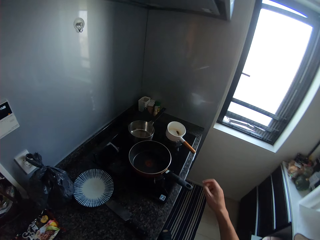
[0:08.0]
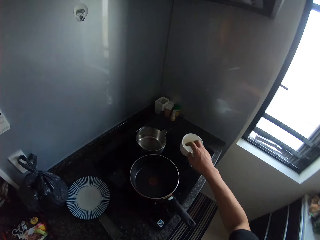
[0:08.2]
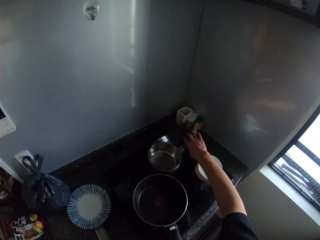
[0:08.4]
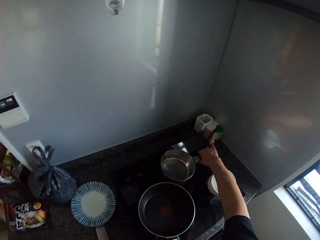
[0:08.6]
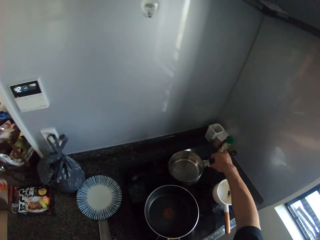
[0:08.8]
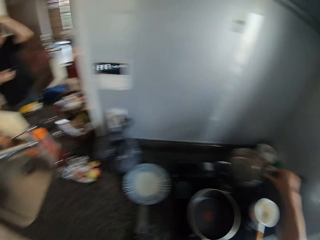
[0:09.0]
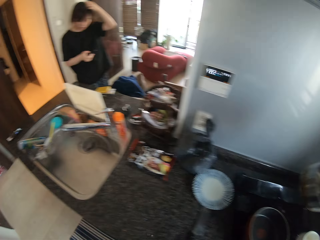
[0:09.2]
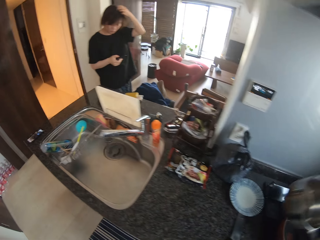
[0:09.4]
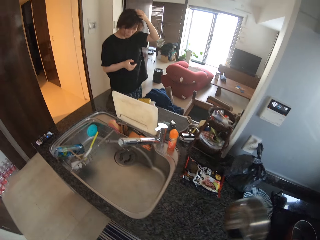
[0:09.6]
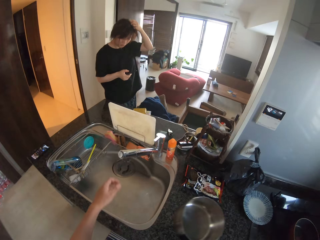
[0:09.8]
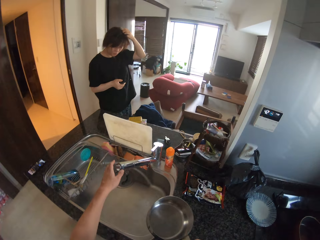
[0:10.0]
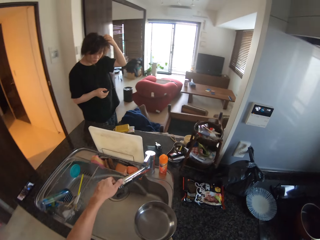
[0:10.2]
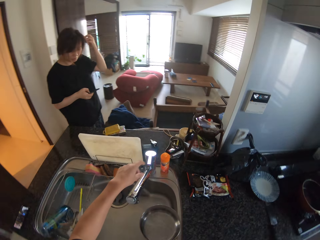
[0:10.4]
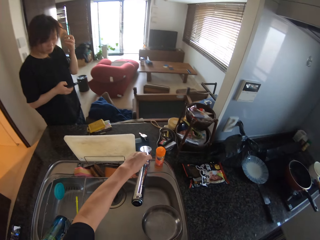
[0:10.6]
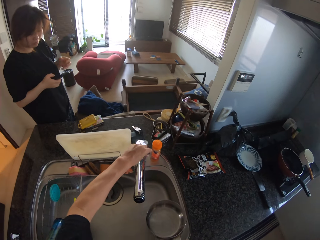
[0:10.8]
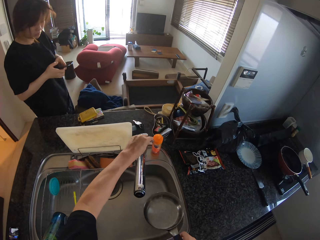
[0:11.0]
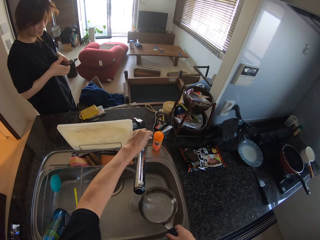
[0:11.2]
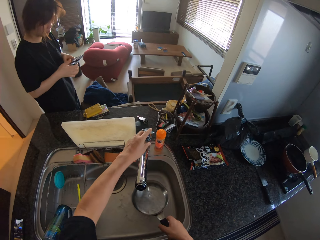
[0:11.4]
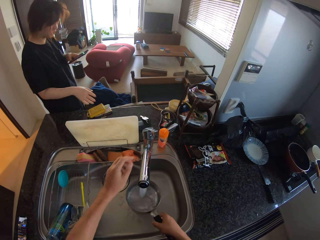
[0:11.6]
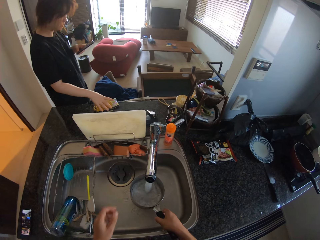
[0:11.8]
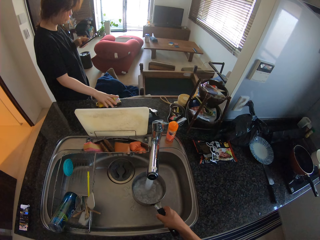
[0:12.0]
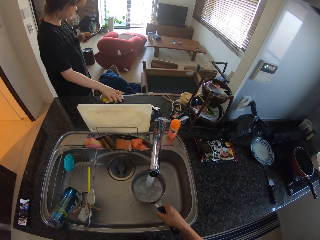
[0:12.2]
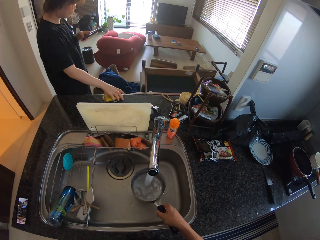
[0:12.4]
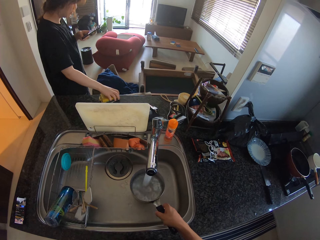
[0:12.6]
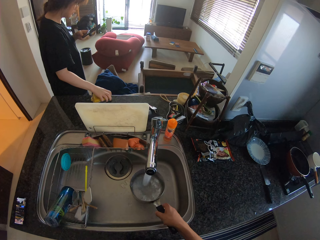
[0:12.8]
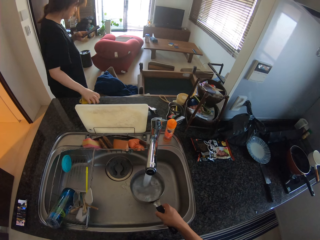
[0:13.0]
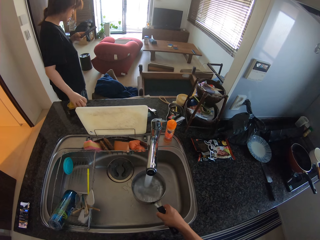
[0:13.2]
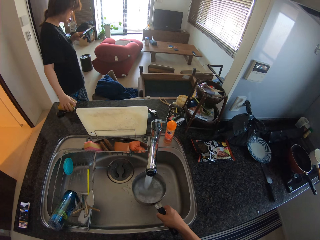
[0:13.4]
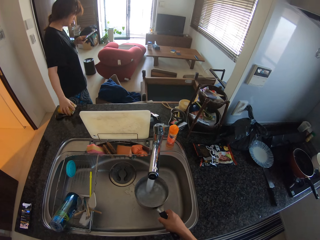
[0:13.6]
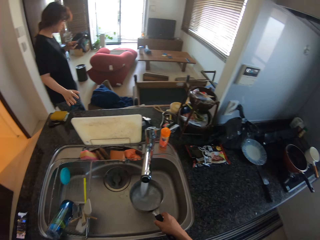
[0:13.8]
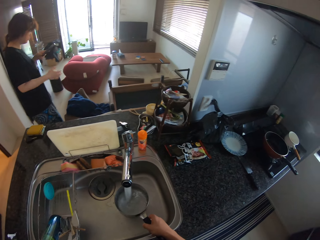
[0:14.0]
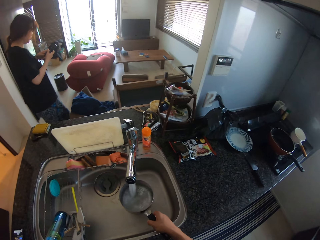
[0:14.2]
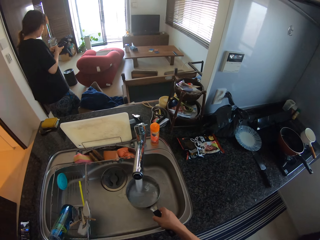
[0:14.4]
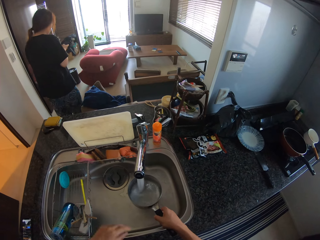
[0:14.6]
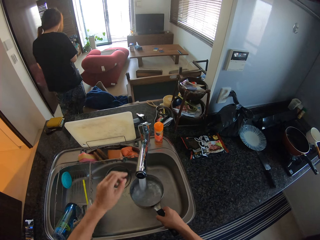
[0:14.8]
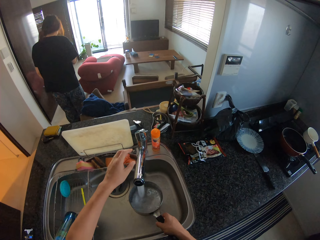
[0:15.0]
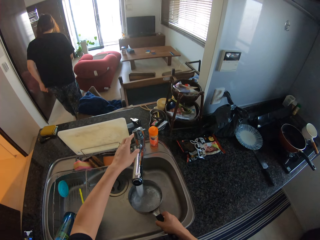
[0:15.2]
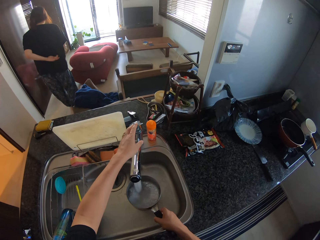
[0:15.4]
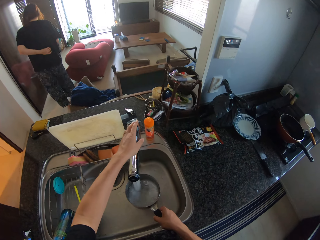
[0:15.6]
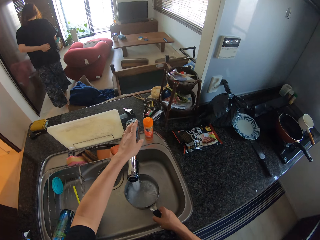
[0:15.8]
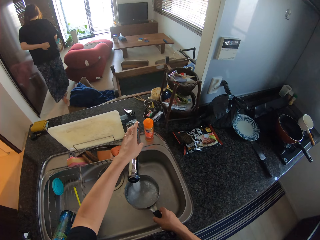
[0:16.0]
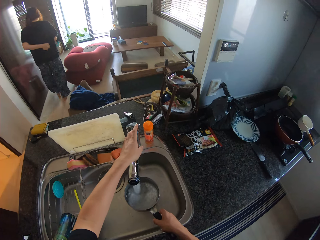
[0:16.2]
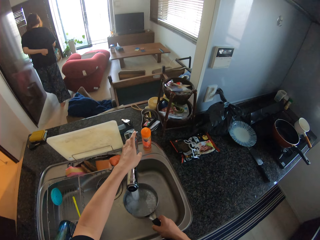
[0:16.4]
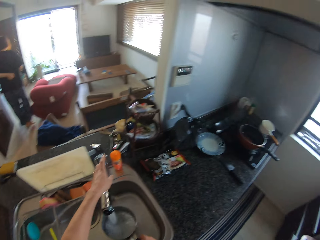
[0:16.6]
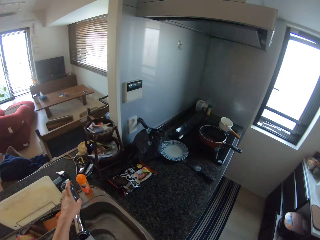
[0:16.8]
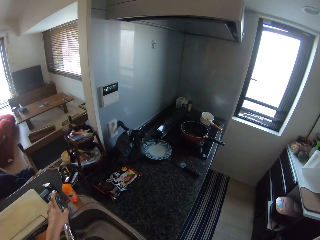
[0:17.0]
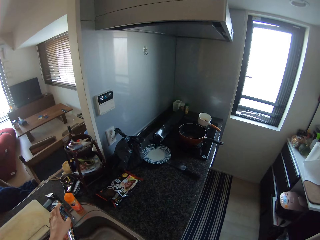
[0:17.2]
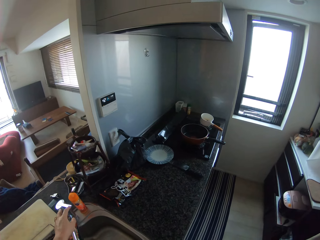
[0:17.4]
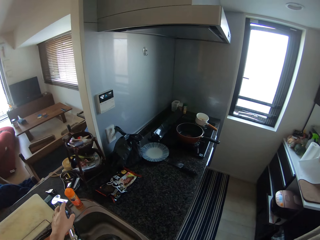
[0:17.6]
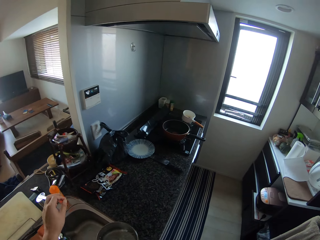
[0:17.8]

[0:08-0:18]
The camera wearer picks up the sufuria or pot. They open the sink tap and fetch water into the pot. A man pushes the power bank and the key. The man cleans the counter top. The man walks in the room. The camera wearer turns off the sink tap.

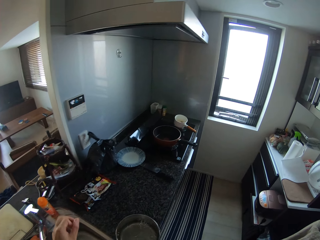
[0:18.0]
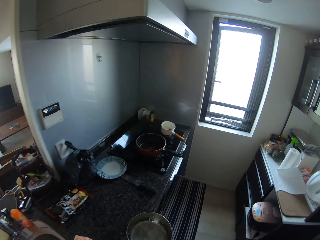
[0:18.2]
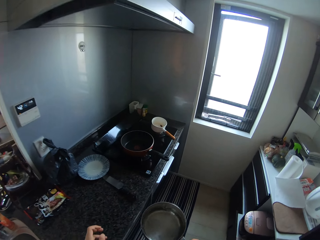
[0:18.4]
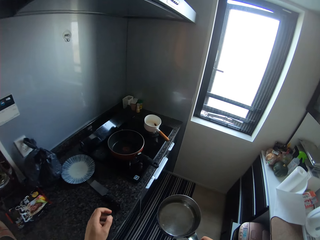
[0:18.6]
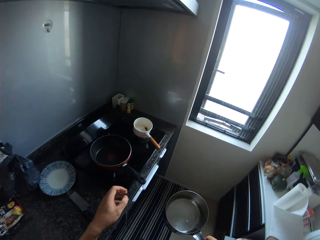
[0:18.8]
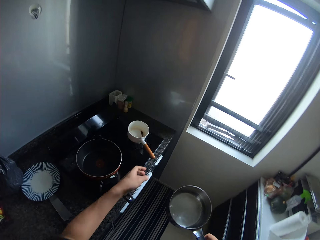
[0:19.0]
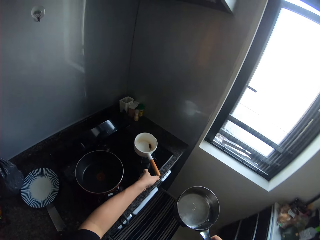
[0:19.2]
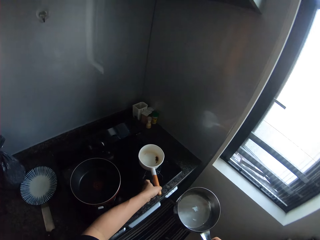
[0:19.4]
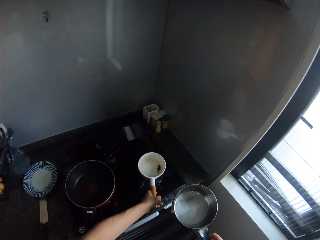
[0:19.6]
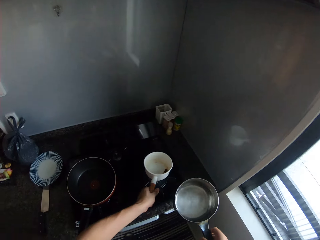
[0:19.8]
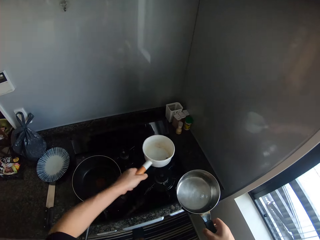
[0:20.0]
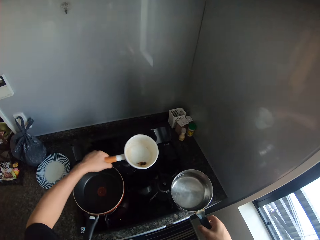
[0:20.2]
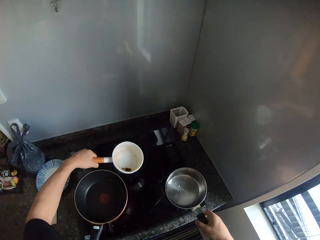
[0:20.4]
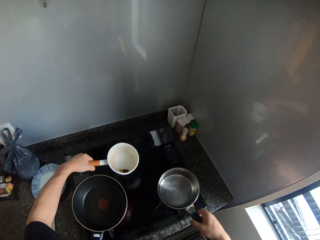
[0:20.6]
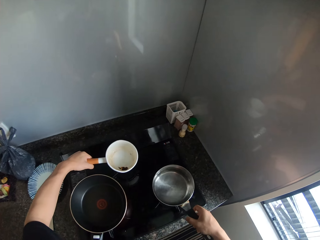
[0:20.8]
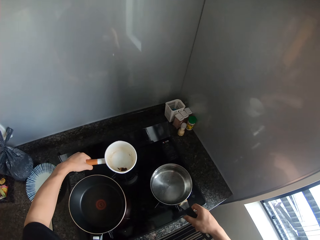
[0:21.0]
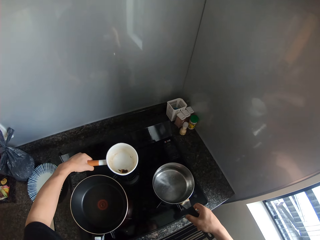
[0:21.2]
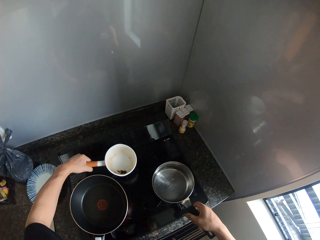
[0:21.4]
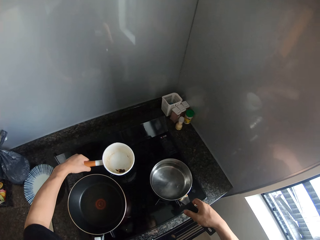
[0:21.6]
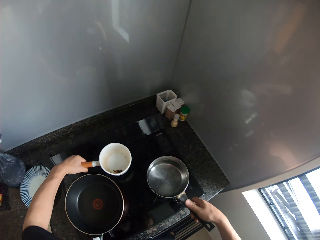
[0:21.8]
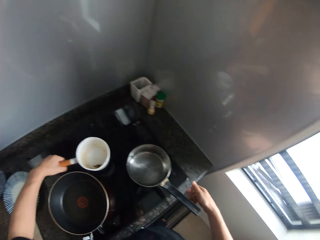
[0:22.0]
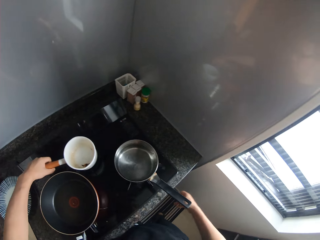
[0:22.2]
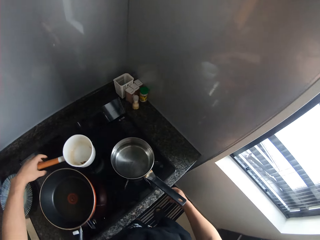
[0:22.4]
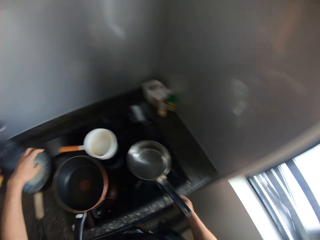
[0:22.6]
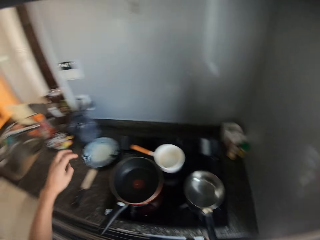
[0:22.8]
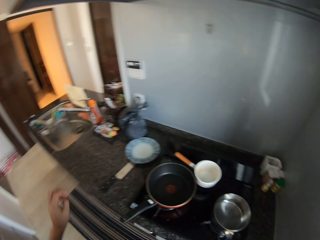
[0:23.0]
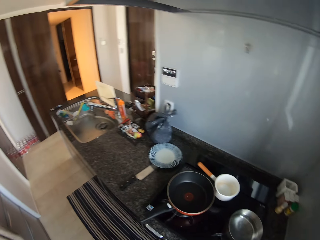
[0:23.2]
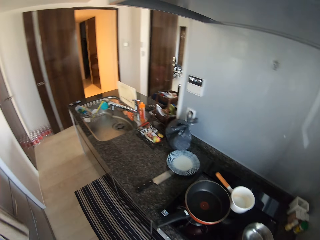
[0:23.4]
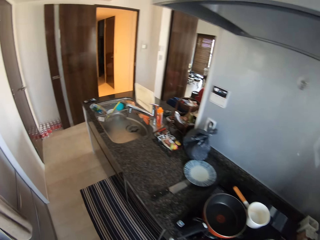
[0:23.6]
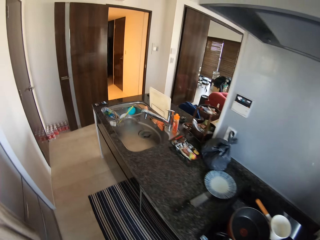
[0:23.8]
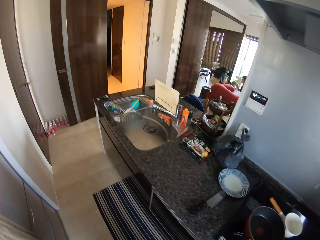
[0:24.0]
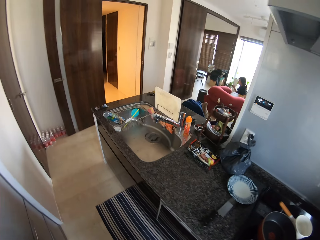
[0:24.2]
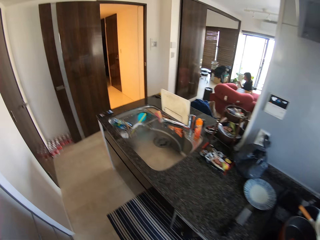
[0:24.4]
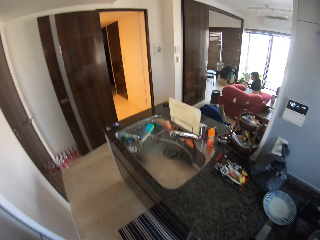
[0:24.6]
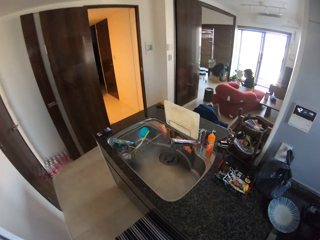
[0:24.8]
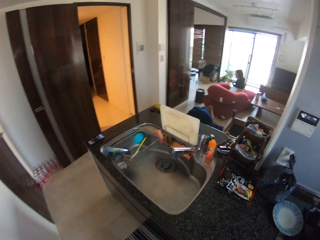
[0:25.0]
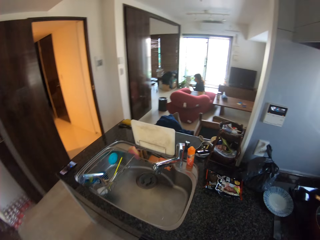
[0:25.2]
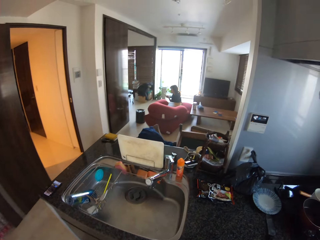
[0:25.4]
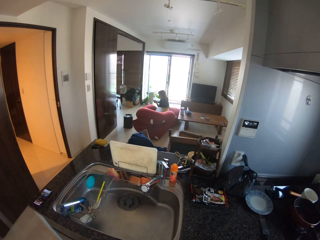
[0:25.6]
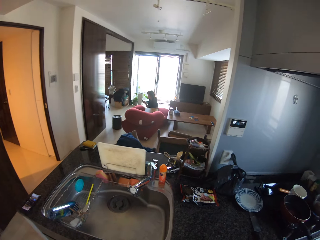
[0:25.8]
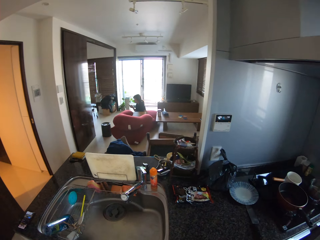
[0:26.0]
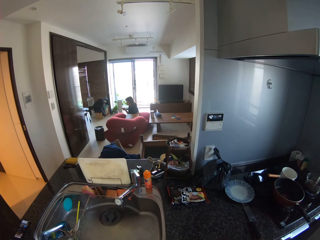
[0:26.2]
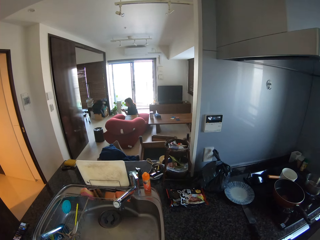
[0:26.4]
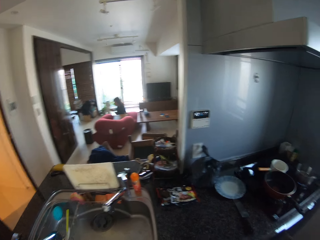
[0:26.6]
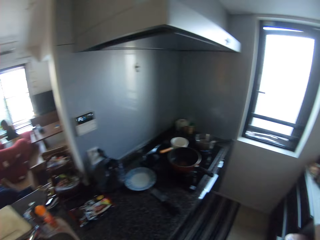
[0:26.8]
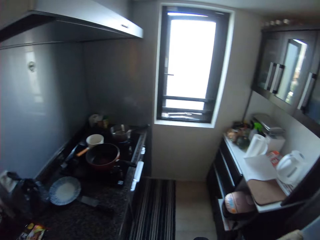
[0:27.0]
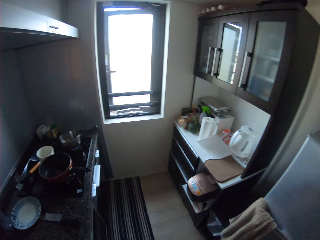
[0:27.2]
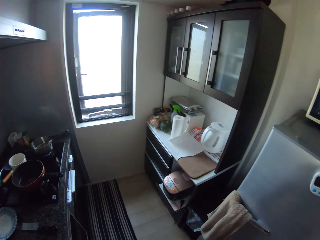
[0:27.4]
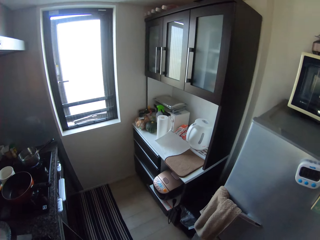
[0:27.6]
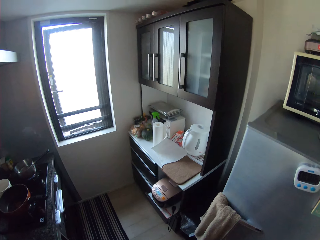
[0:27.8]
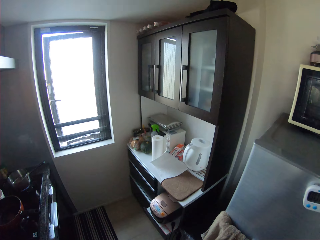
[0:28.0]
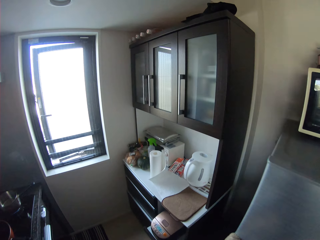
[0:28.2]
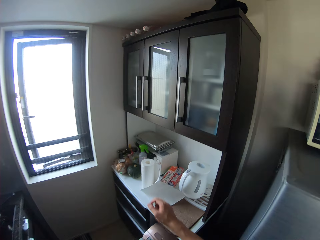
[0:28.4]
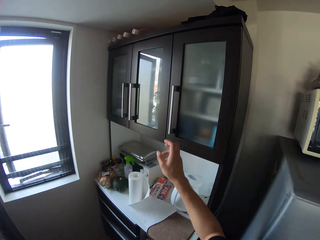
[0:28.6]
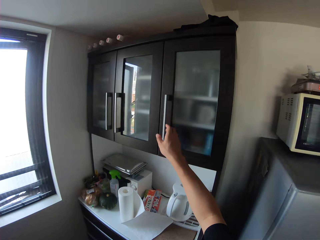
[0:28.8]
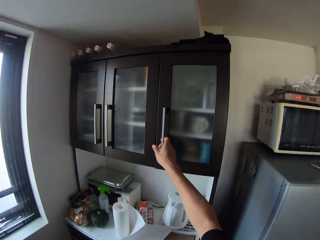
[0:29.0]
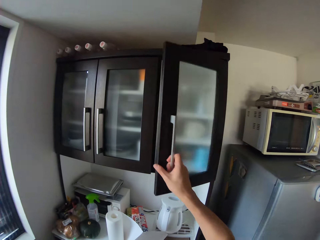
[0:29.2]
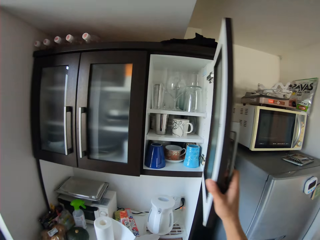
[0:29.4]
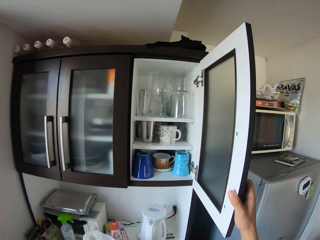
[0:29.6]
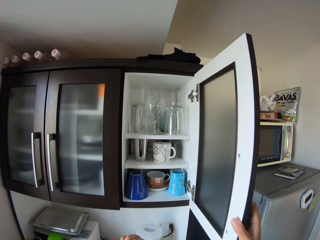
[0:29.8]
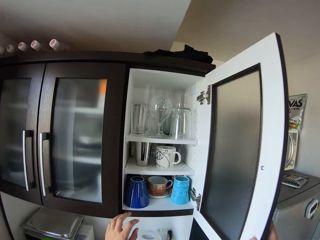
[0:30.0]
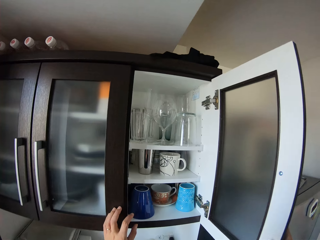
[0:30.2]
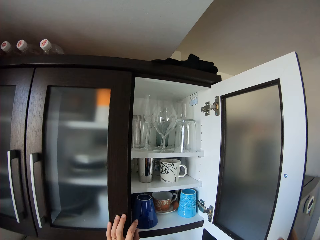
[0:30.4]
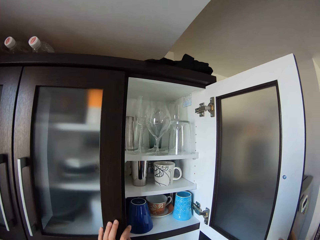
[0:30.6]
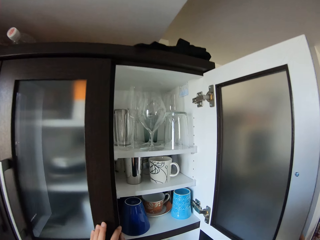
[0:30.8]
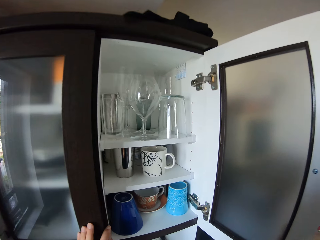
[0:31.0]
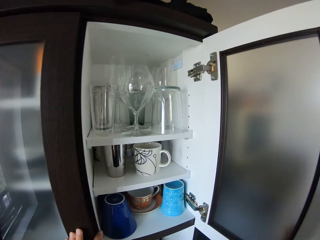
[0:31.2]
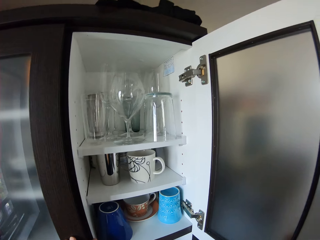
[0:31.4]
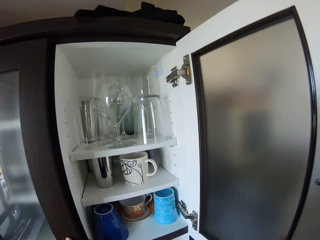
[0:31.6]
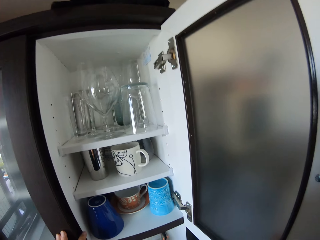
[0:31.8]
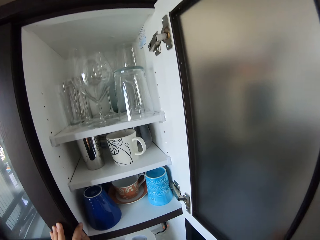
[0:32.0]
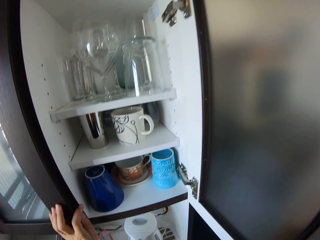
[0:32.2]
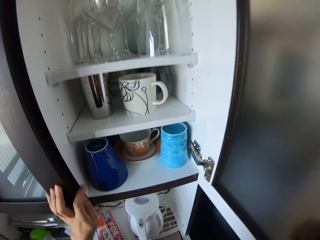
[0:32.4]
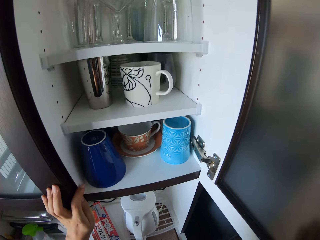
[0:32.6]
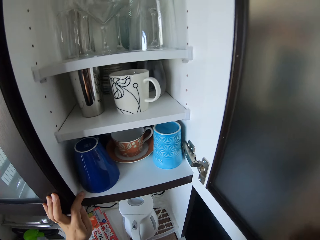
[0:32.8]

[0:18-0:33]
The camera wearer moves. They pick another pot from the cooker. They put the sufuria on the cooking gas as they put the bowl aside. They put it in the cooker. They open a cupboard and touch the cupboard.
